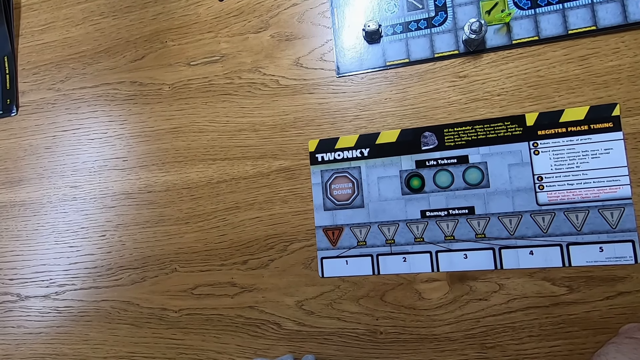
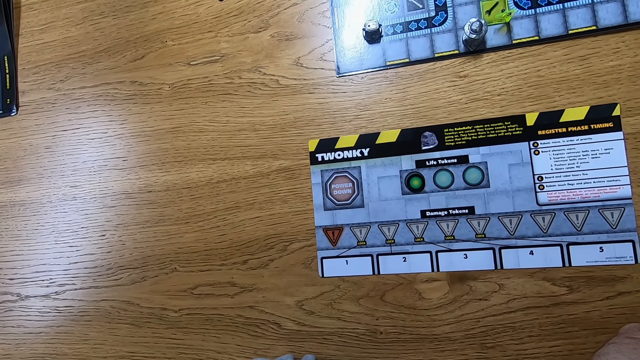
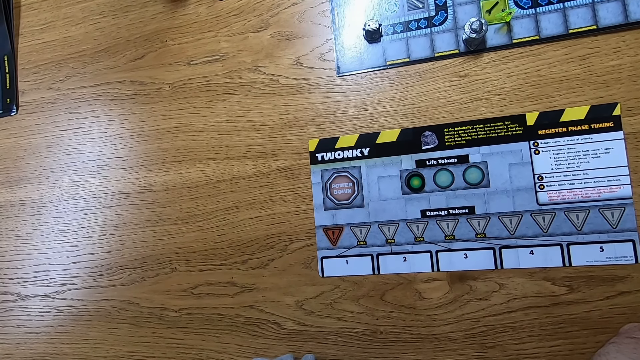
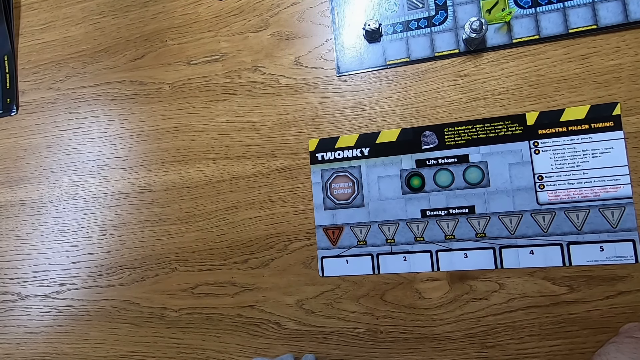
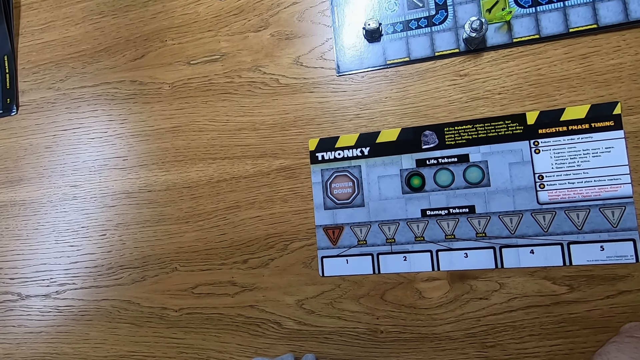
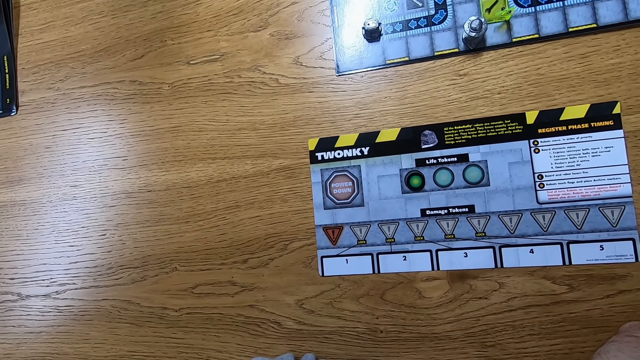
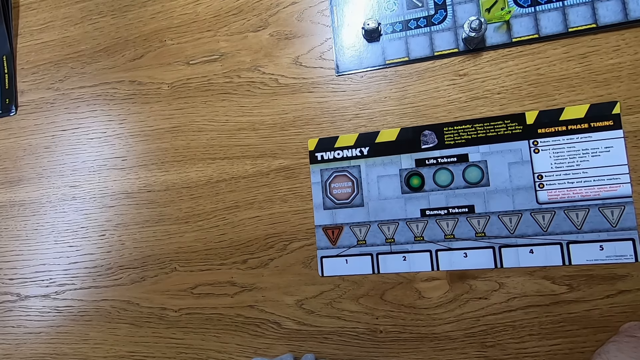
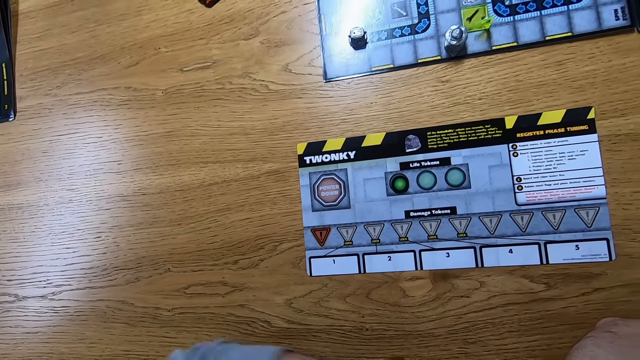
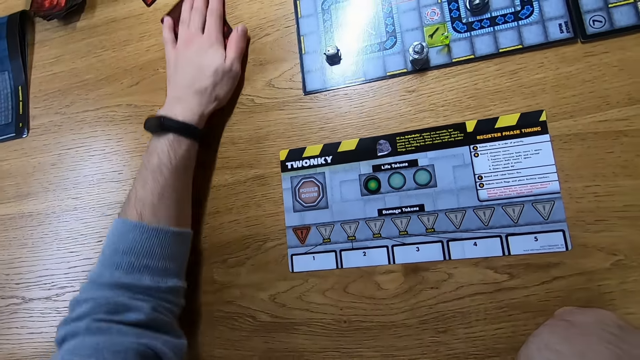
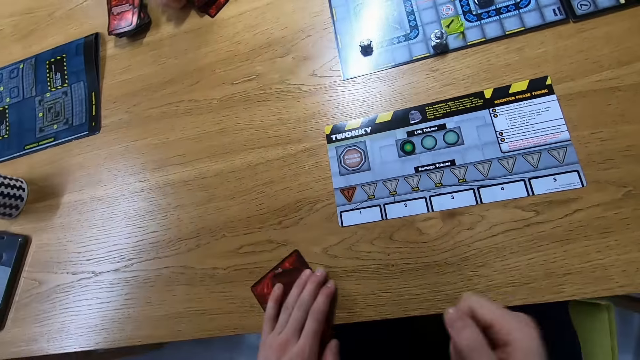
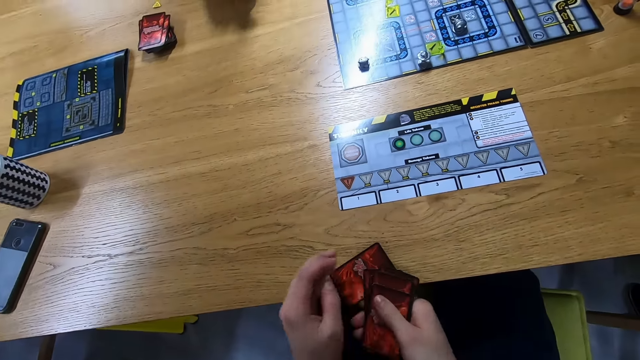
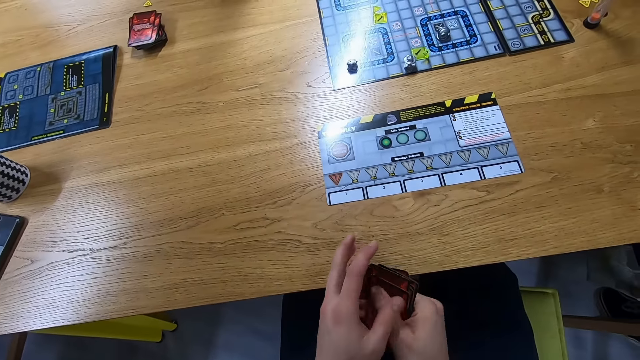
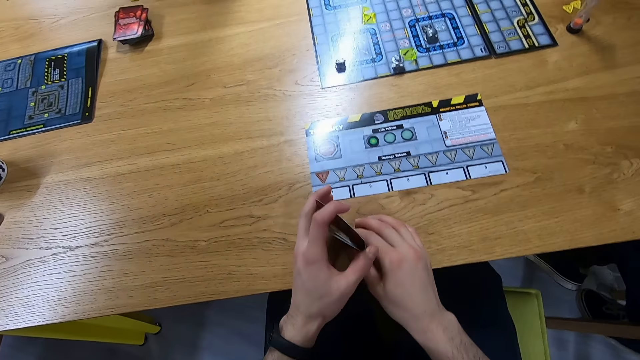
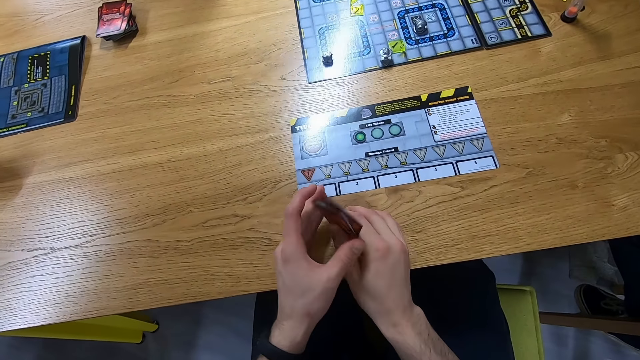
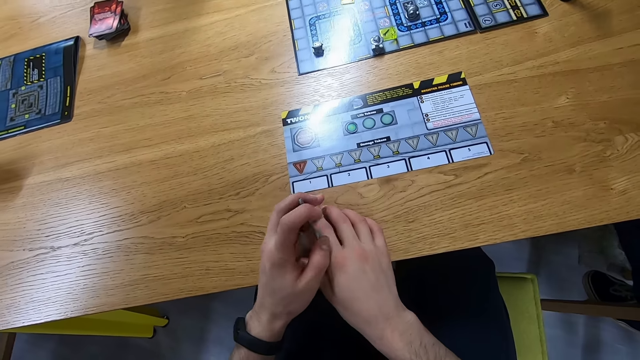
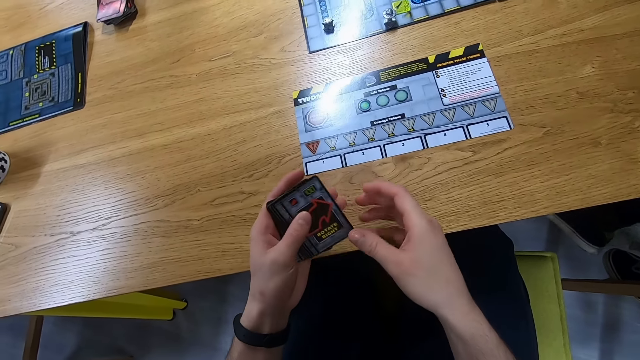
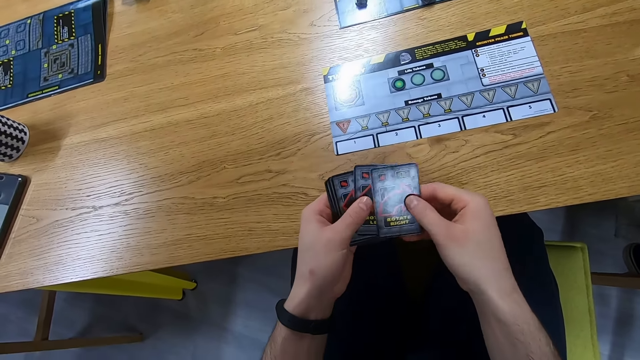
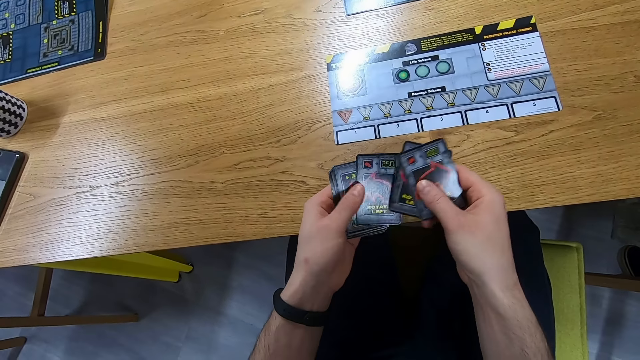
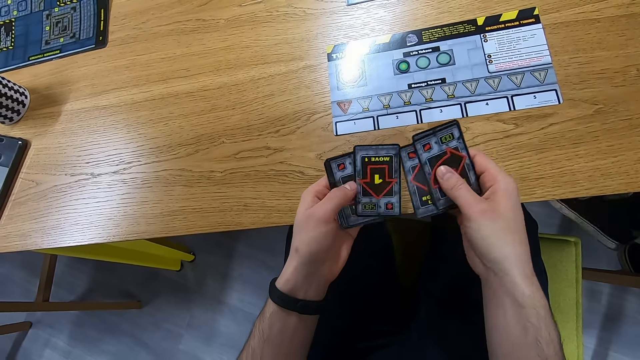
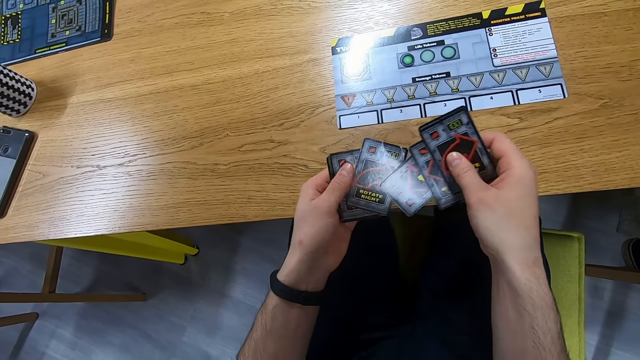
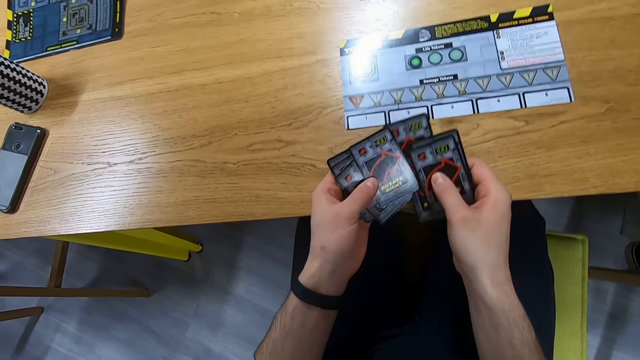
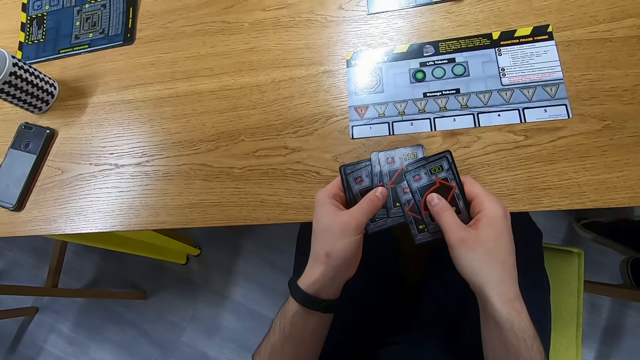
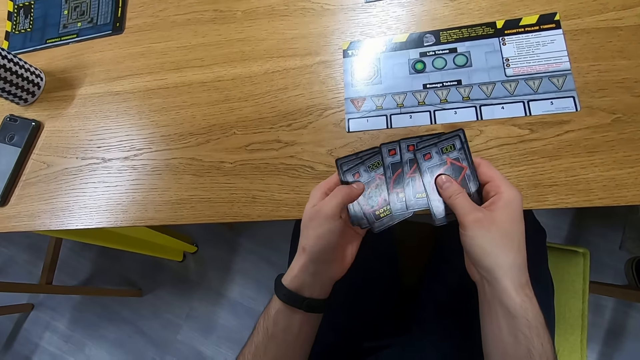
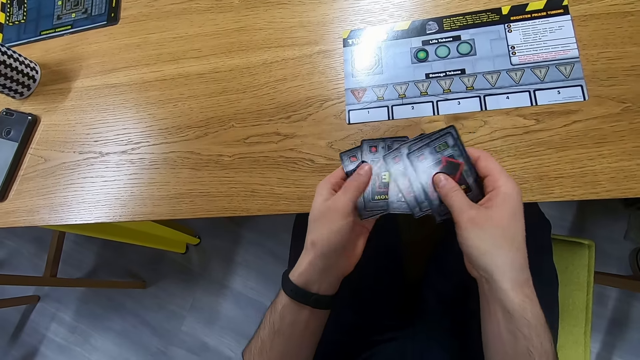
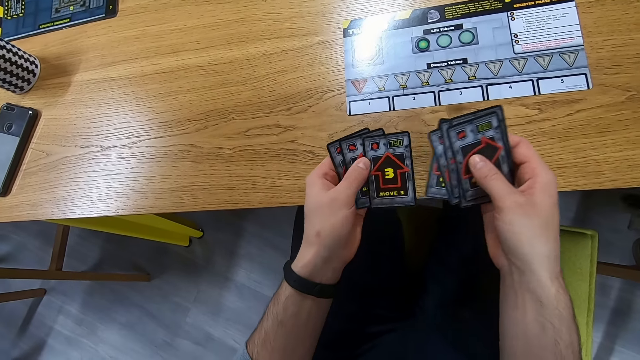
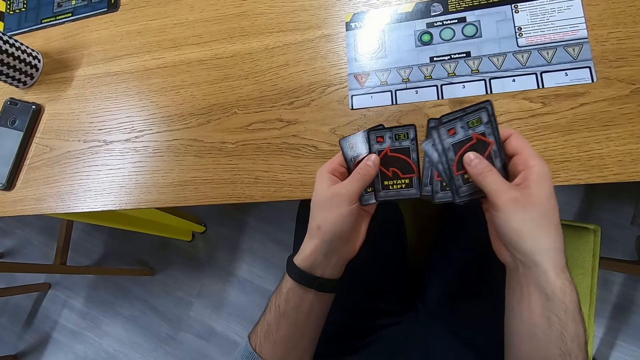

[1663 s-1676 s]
The camera wearer picks the cards. A person picks the cards. The person swings the foot. The camera wearer arranges the cards. They look at the cards. They shuffle the cards.

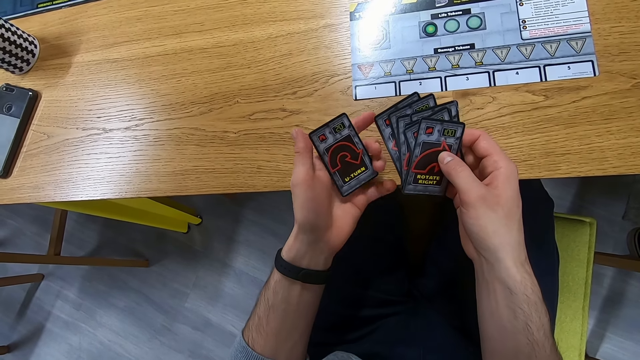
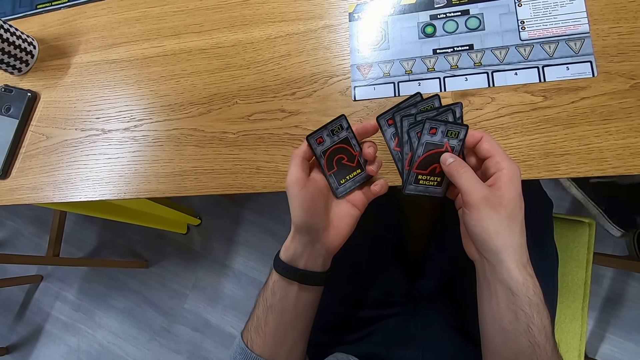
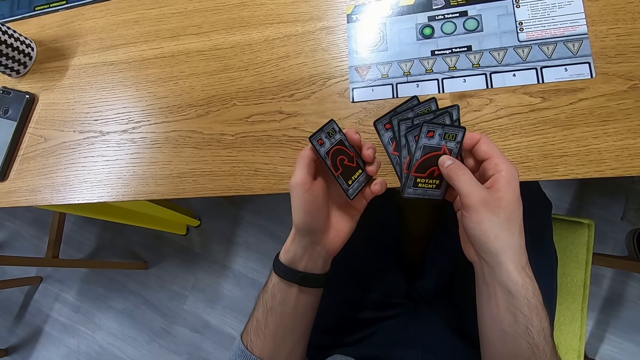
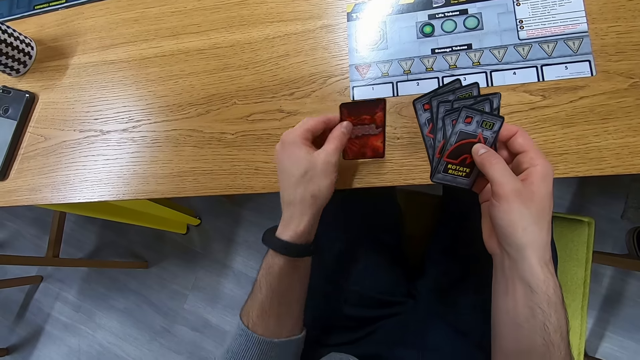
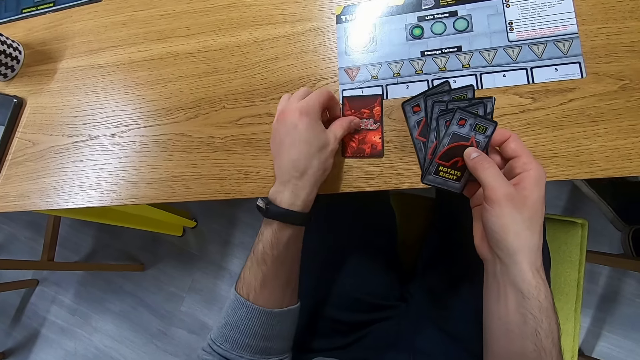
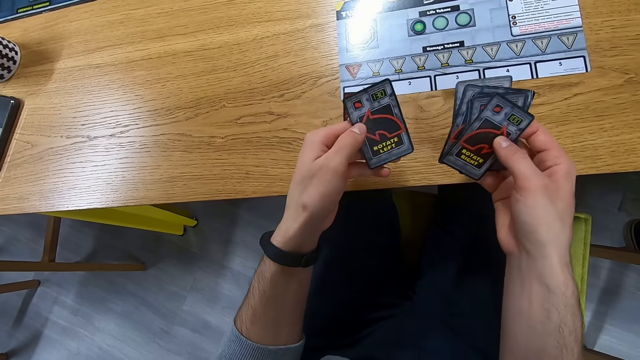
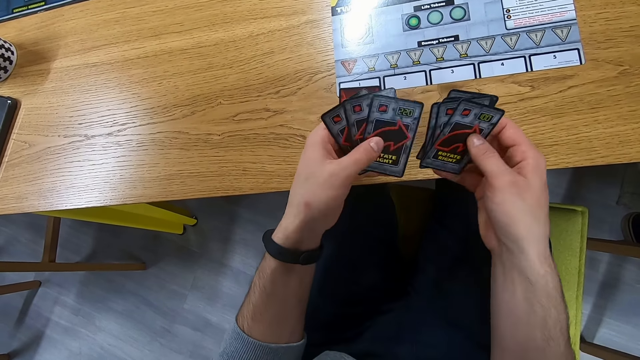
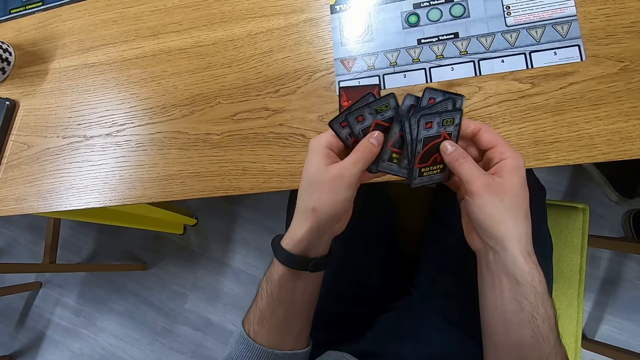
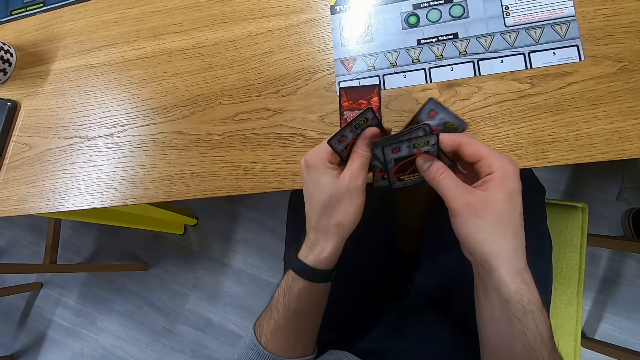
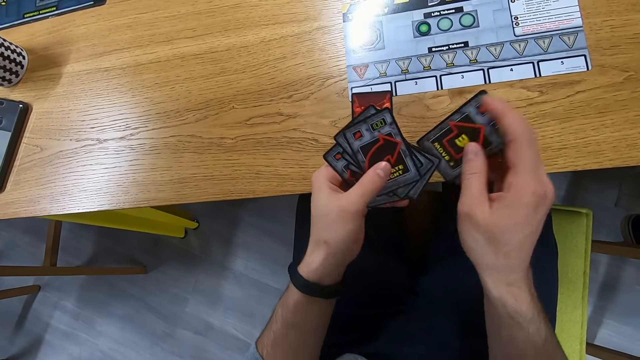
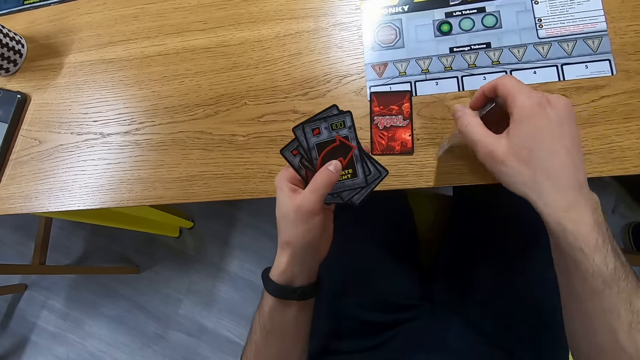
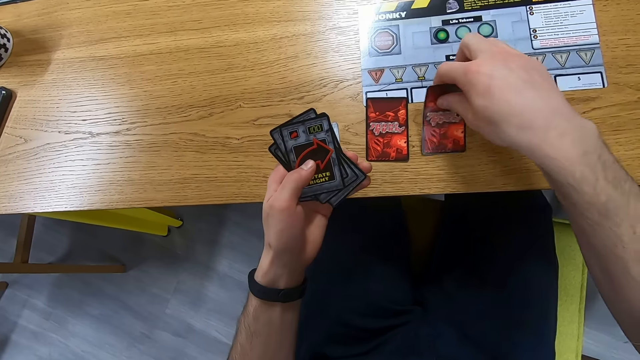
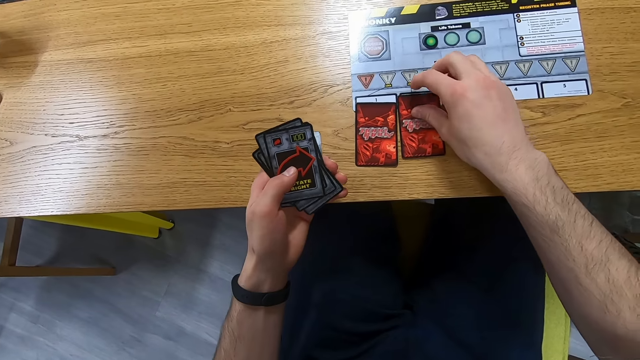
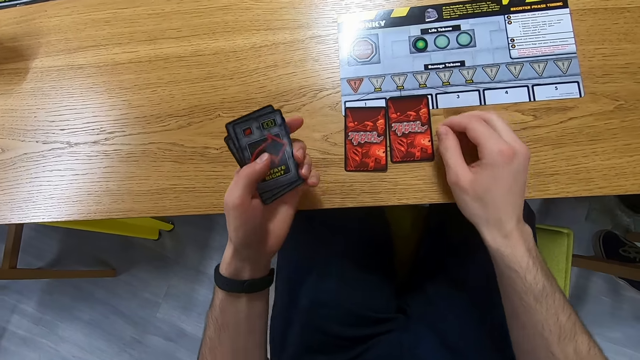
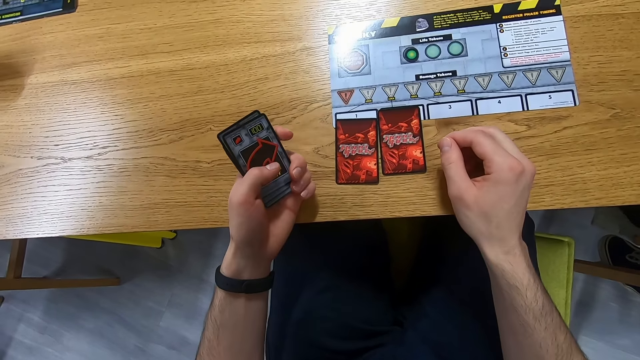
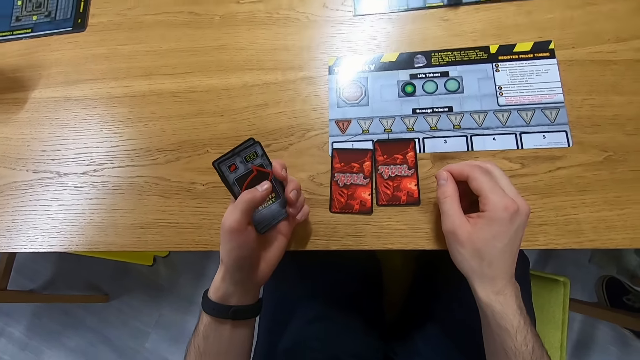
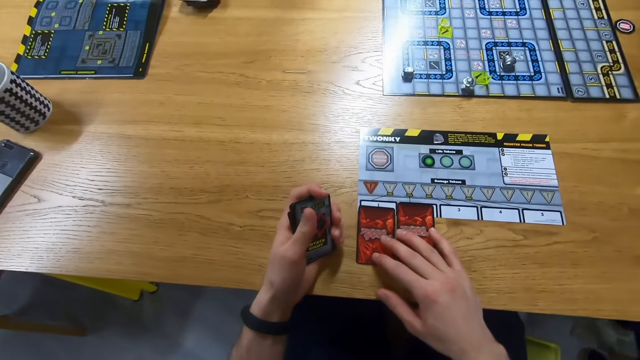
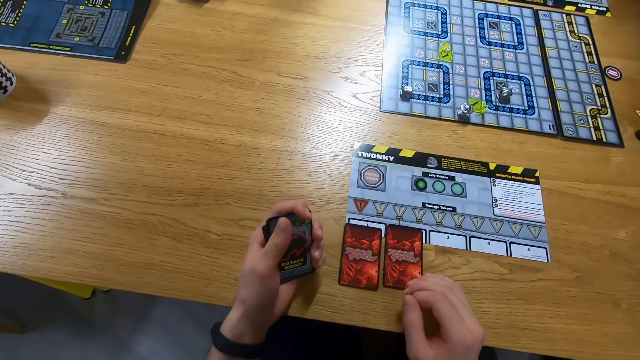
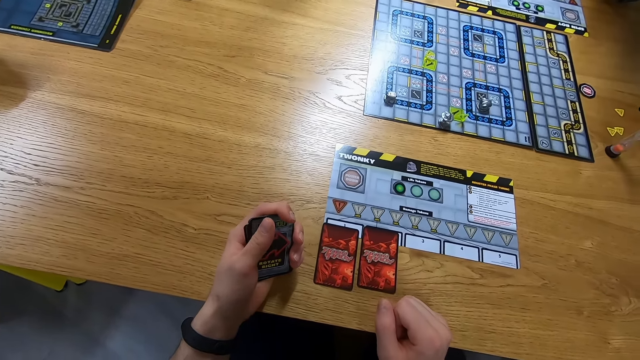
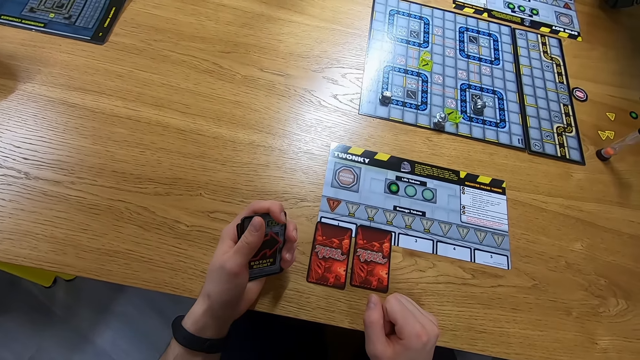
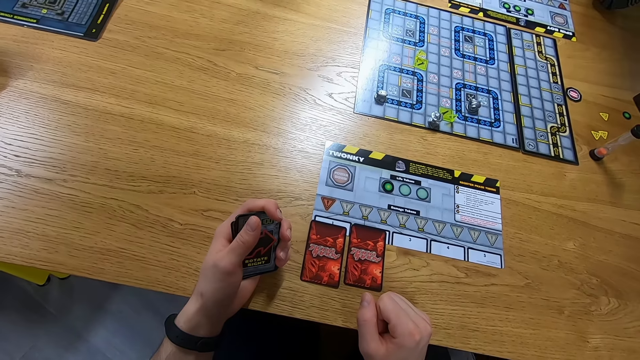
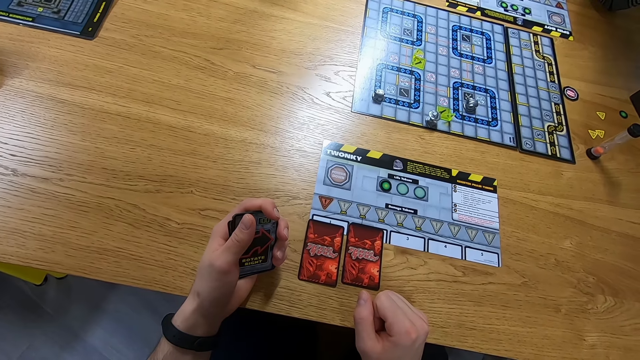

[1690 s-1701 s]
The camera wearer places a card on the table. They shuffle the cards. They place a card on the table. They stare at the table.
